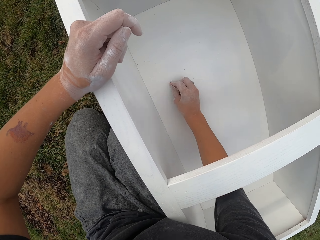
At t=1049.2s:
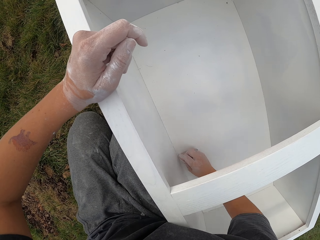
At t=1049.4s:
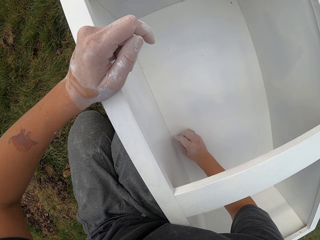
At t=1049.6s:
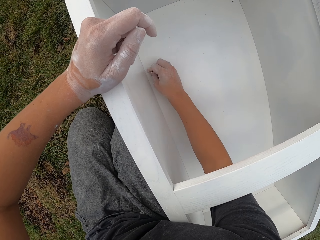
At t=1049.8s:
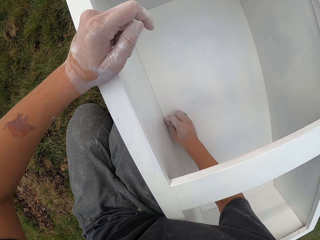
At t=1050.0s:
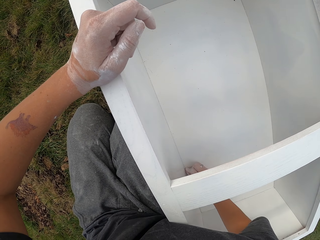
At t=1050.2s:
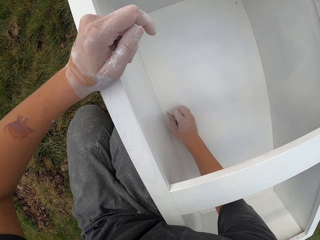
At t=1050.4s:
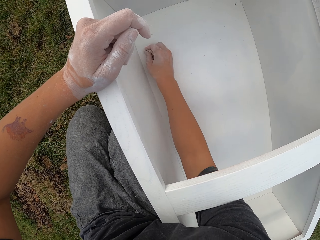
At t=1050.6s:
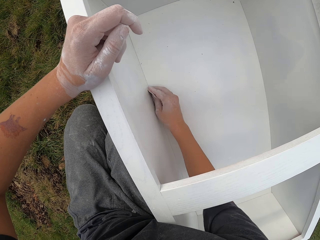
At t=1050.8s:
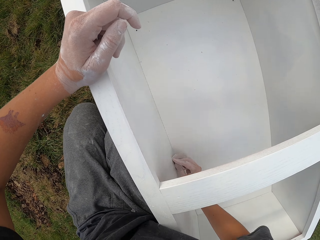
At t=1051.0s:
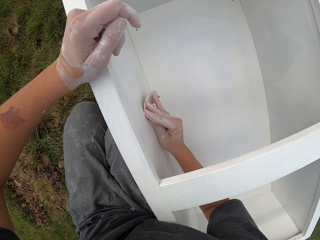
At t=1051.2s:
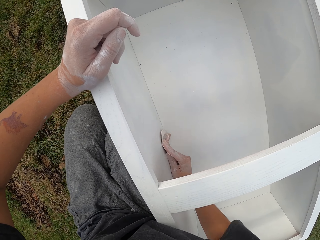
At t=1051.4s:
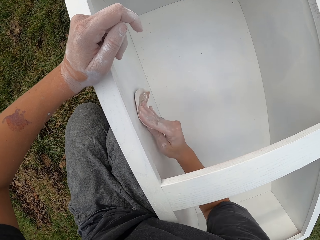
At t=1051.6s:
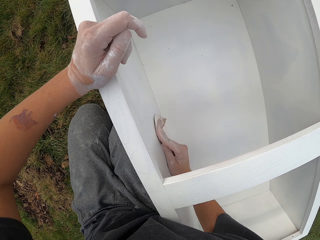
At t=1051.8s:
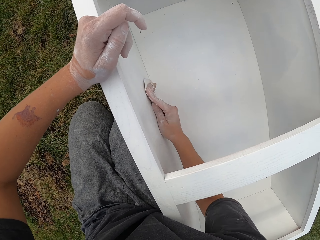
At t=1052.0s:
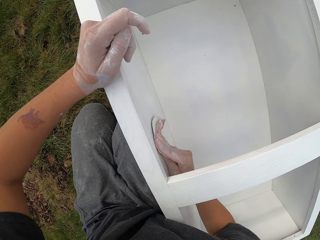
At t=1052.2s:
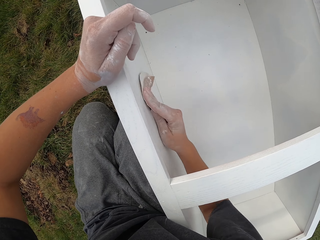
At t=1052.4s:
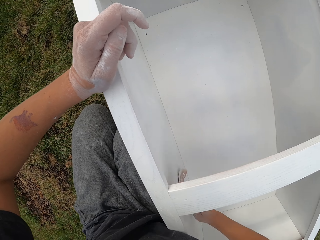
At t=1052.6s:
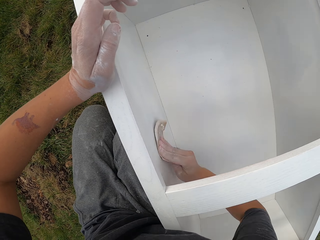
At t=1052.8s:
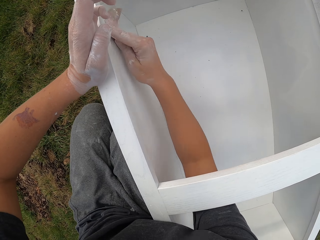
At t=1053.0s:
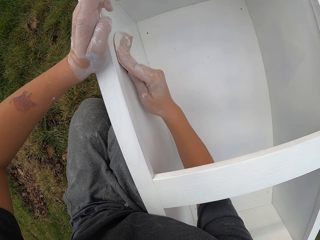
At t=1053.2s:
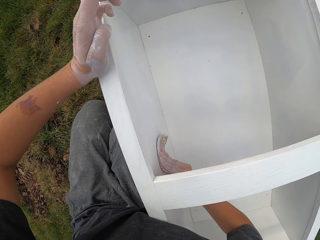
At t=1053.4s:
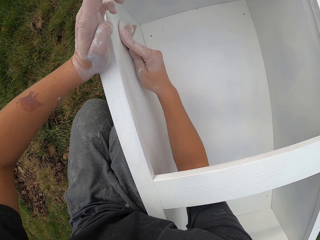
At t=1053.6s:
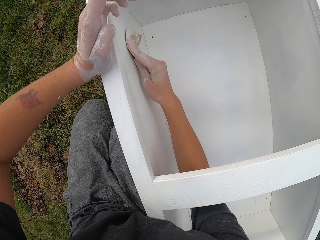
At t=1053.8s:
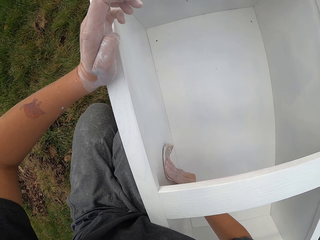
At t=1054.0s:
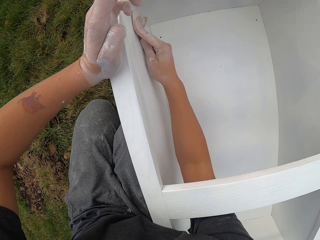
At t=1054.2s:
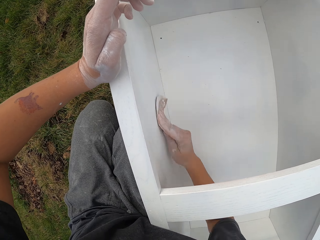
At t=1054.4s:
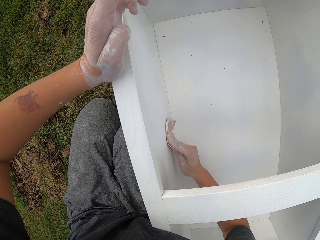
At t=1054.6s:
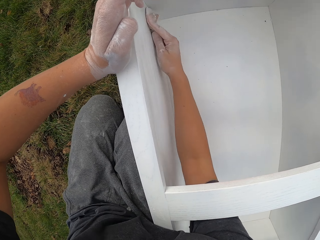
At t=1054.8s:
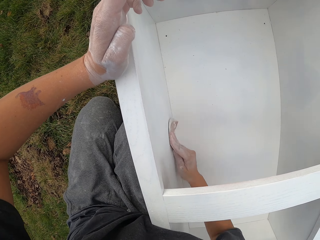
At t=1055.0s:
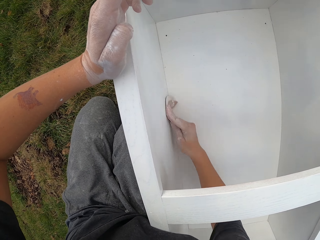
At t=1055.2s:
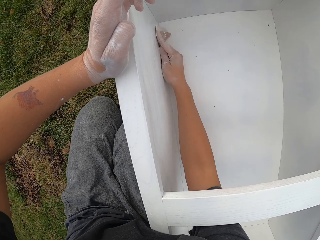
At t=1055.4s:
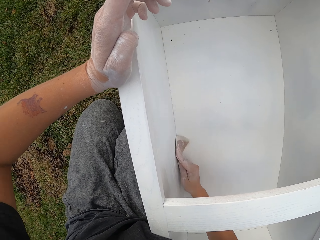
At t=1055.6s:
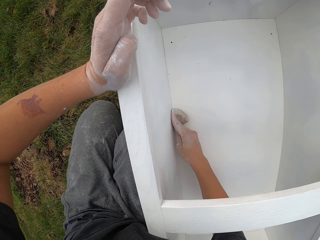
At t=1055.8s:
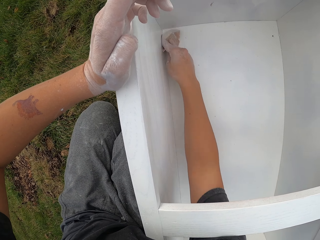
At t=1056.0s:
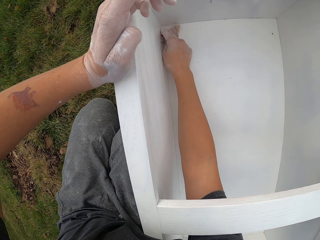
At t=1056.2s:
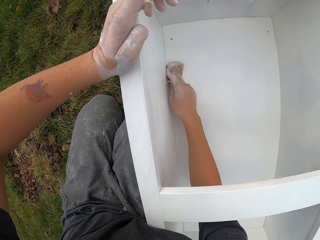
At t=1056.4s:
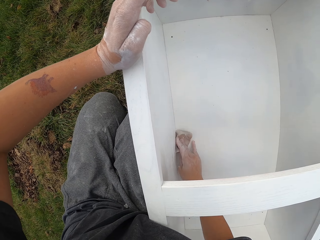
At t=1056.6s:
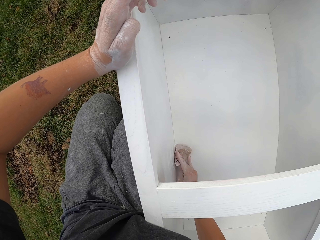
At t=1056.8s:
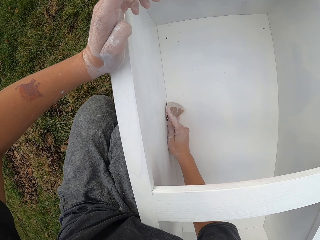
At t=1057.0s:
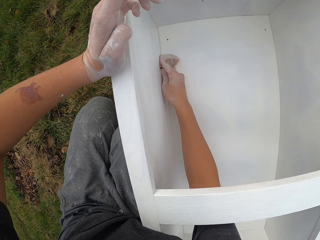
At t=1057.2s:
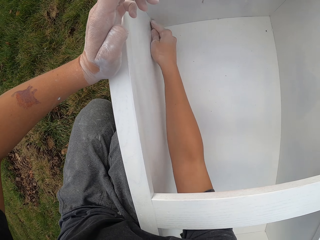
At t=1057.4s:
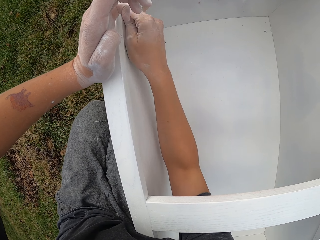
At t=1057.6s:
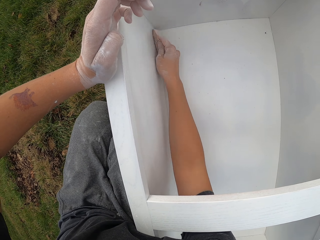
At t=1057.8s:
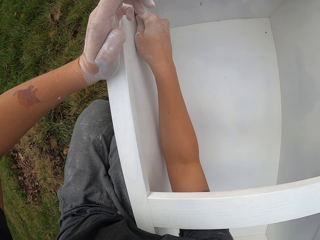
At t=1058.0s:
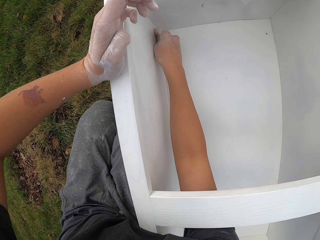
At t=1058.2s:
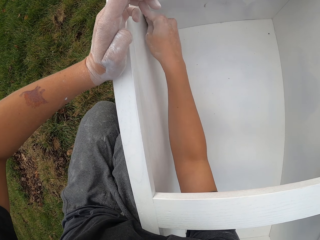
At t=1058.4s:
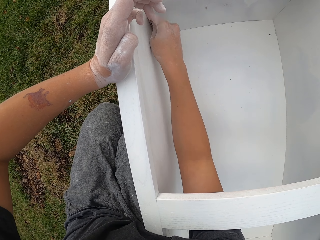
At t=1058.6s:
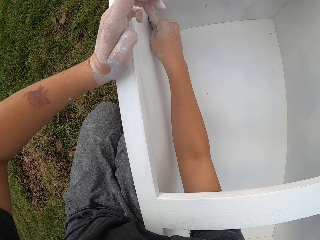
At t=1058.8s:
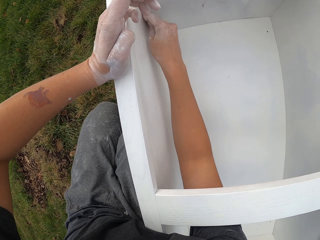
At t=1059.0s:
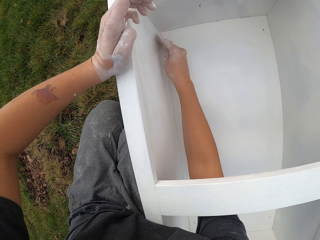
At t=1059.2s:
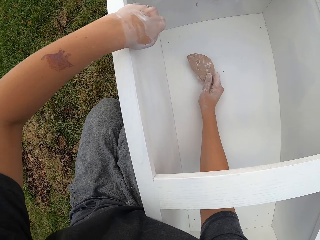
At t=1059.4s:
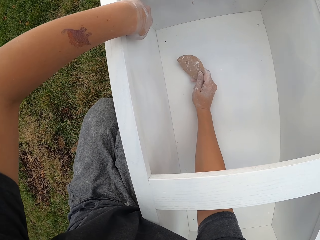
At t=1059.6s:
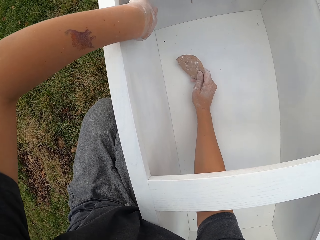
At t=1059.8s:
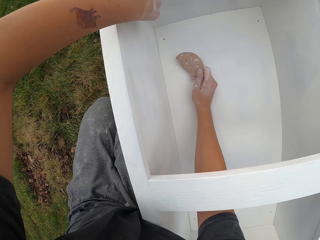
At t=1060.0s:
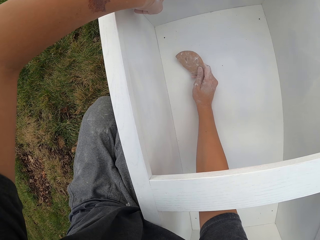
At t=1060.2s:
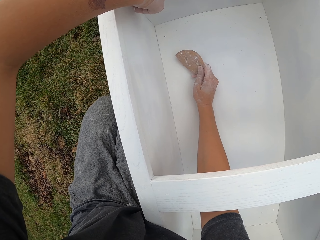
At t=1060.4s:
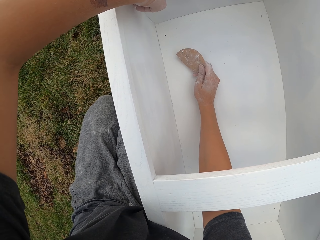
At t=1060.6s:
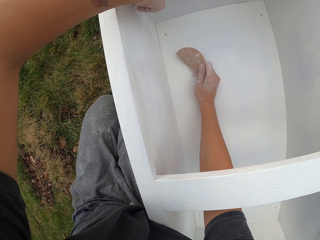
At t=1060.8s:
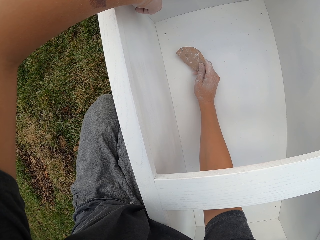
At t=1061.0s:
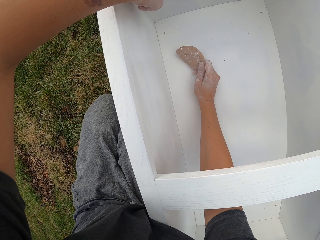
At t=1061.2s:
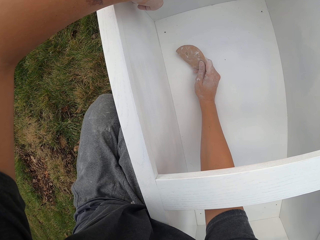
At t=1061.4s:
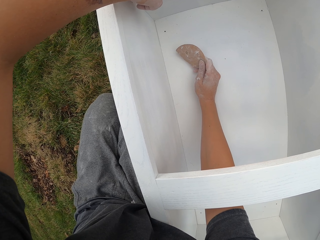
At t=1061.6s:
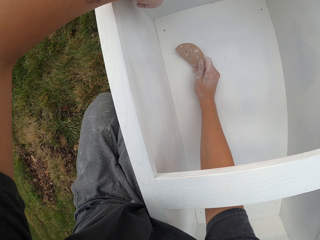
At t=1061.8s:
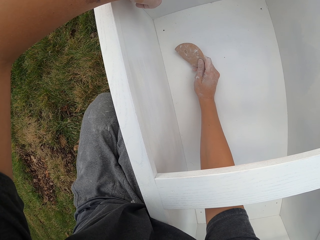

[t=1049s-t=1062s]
The camera wearer touches the structure with the left hand. They remove the stain.

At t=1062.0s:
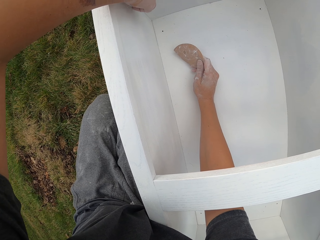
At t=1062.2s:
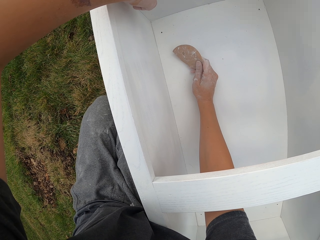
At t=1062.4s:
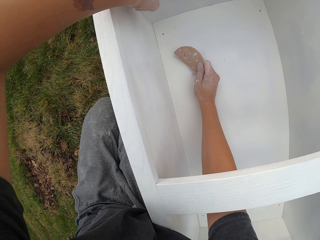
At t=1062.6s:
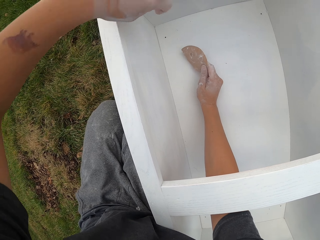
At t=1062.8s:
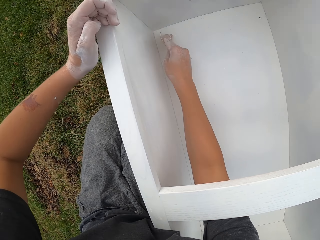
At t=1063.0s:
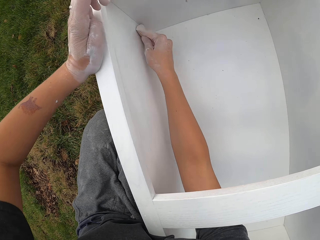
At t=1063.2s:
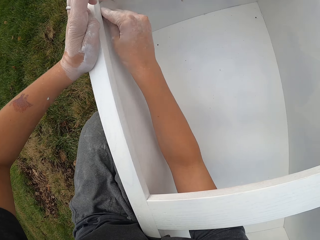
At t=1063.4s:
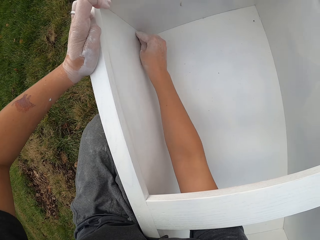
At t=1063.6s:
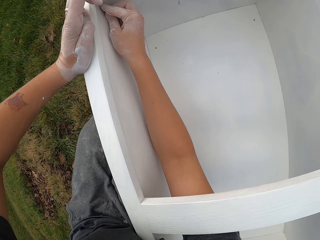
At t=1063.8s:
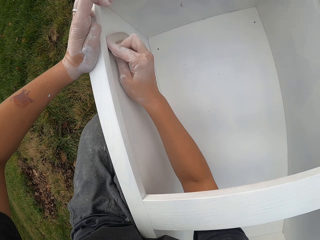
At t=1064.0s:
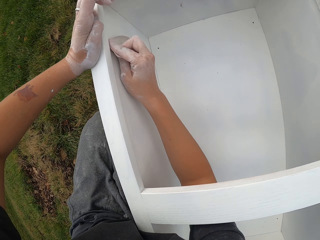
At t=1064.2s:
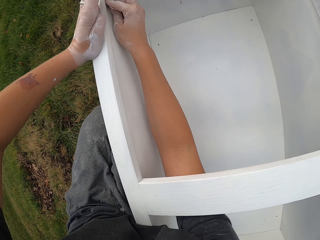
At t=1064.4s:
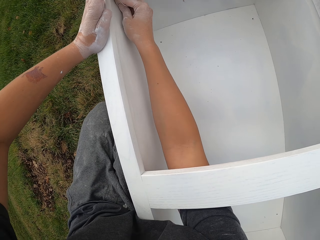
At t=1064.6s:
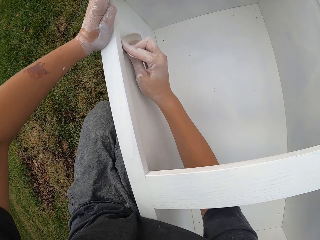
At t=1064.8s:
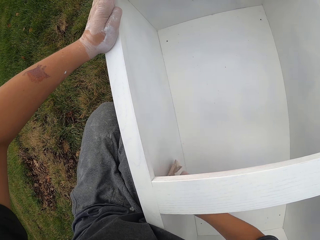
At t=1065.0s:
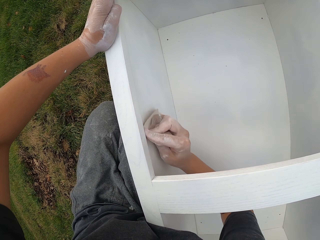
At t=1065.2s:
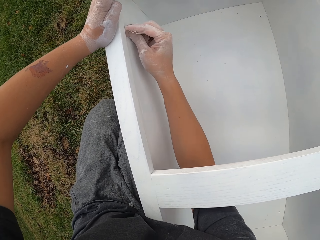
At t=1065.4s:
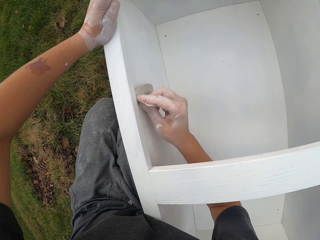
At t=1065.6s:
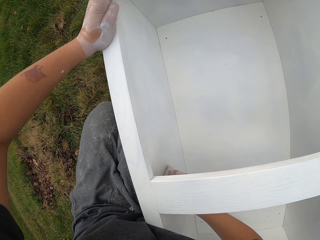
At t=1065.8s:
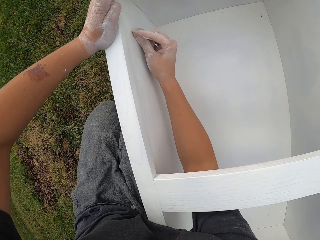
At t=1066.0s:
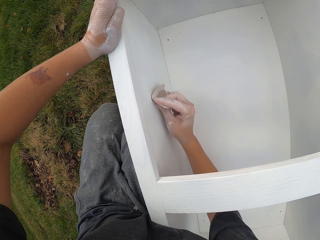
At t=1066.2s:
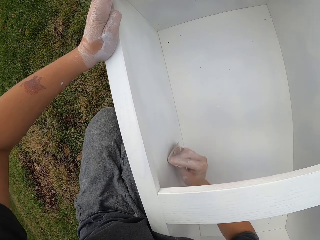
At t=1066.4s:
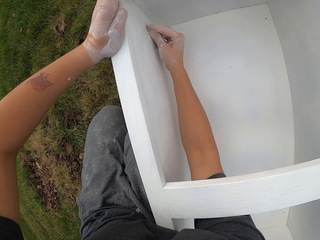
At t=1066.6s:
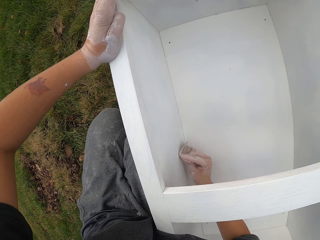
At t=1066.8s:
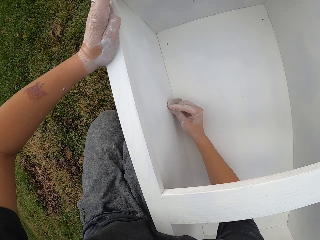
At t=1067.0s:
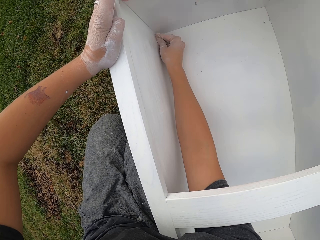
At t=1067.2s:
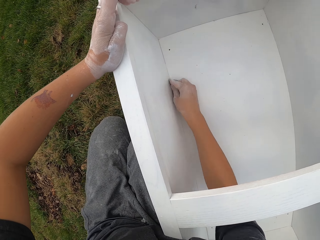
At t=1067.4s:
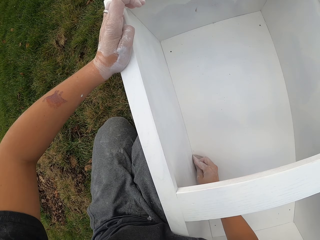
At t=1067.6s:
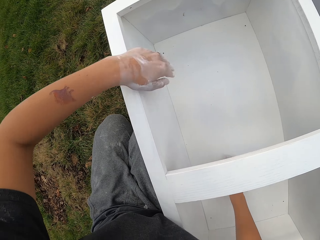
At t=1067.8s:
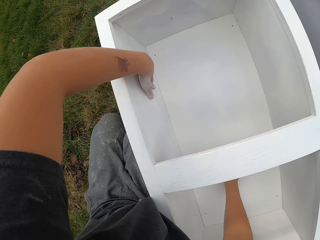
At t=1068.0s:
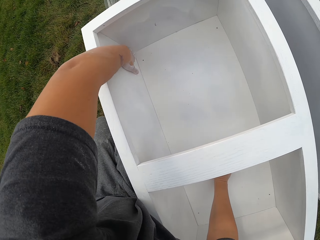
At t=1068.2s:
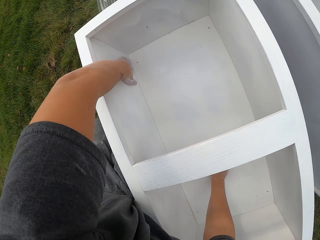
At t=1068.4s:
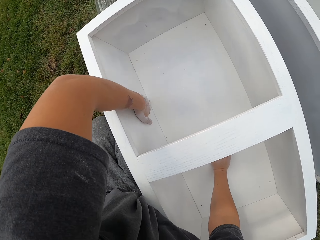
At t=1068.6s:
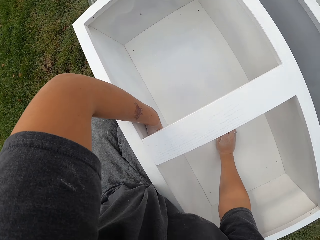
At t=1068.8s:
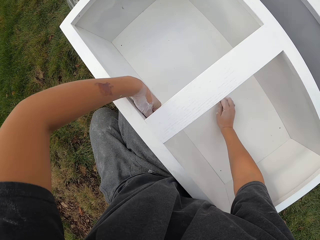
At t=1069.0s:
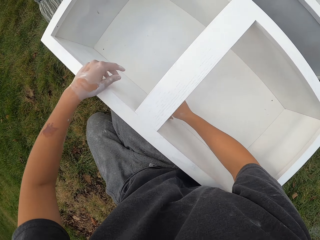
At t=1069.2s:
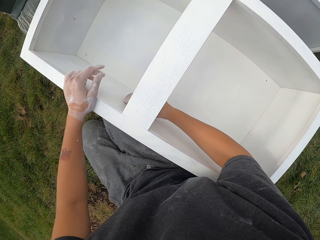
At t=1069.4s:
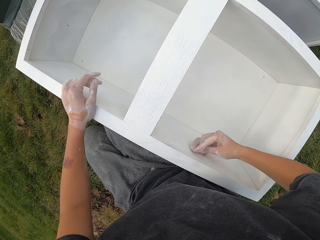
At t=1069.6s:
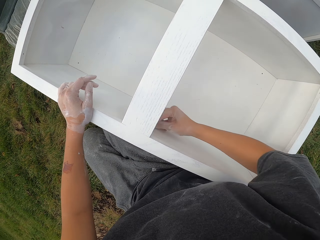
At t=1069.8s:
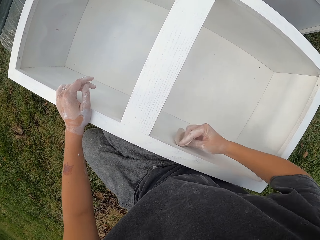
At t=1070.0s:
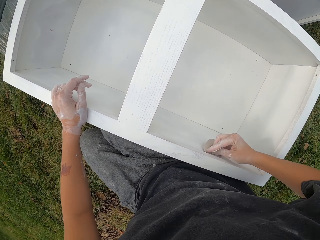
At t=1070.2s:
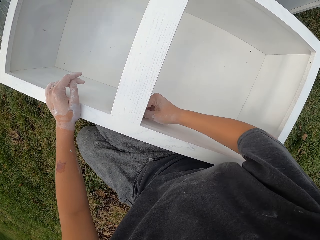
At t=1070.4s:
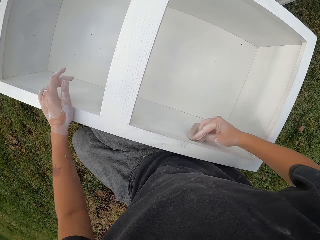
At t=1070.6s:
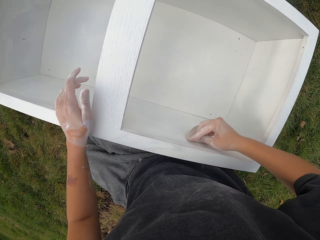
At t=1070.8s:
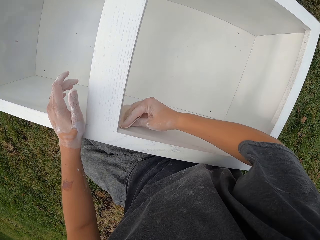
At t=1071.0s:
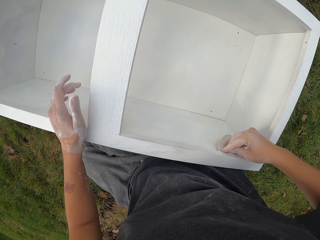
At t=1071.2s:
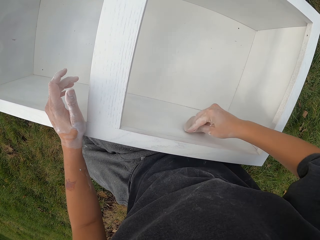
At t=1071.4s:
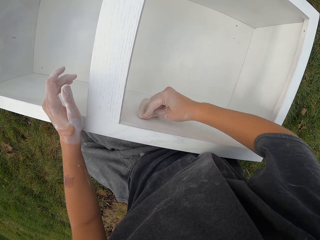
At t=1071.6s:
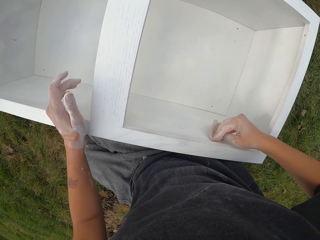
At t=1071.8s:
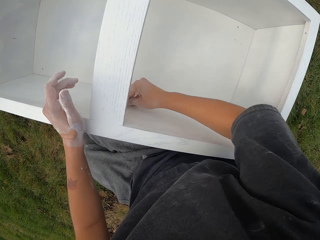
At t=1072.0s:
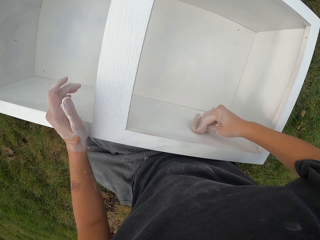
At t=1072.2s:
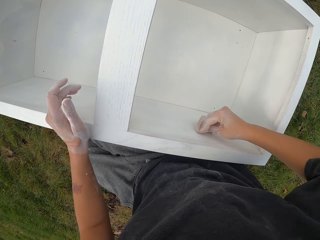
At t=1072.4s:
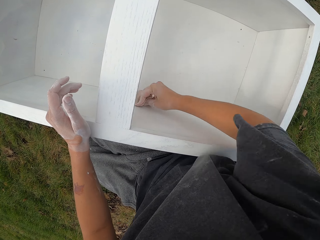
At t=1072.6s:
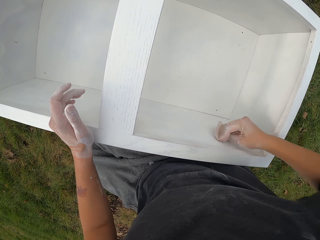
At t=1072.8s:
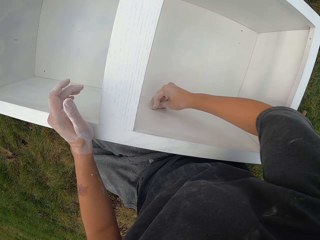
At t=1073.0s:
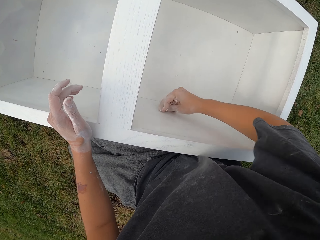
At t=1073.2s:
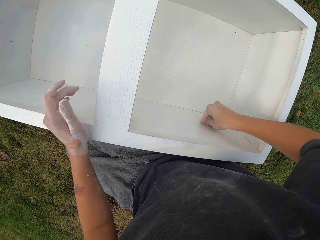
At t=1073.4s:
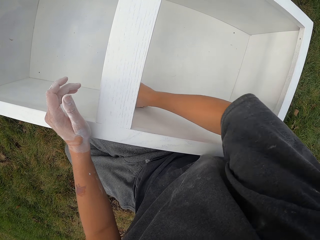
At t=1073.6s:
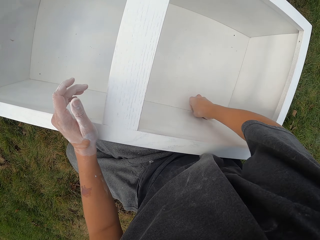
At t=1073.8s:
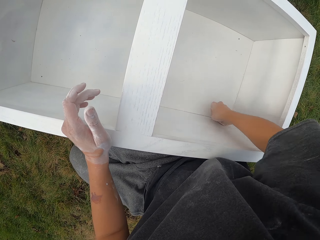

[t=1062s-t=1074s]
The camera wearer moves the left hand. They smoothen the structure or drawer with sandpaper. They touch the structure with the left hand. They wipe the drawer with the hand. They smoothen the structure with sandpaper.
